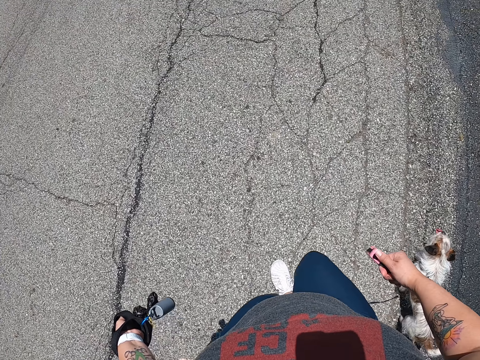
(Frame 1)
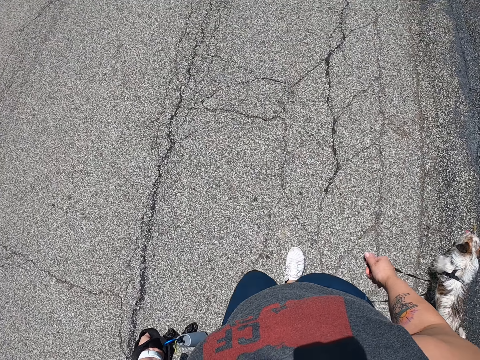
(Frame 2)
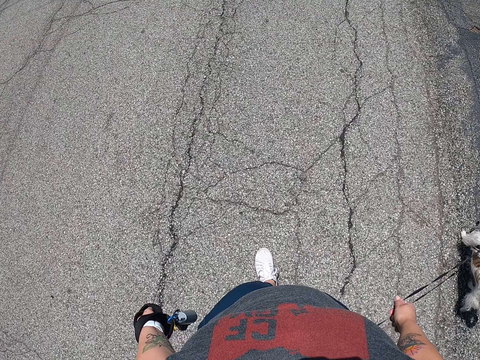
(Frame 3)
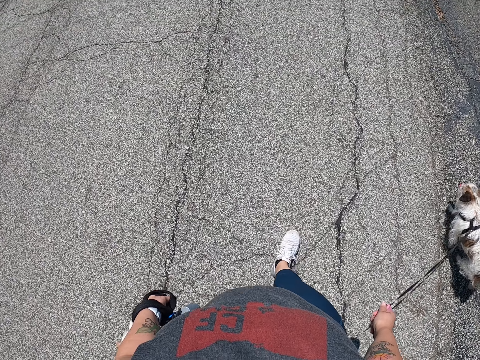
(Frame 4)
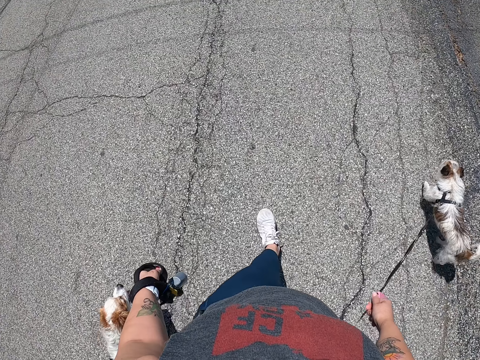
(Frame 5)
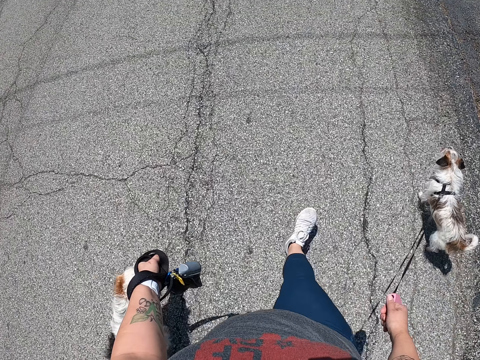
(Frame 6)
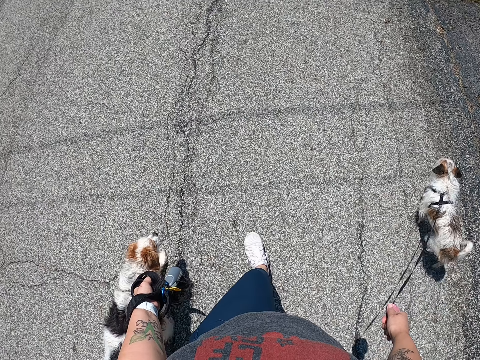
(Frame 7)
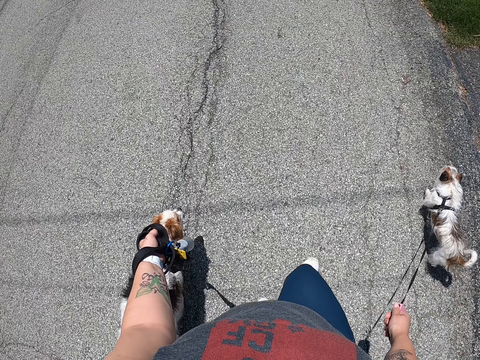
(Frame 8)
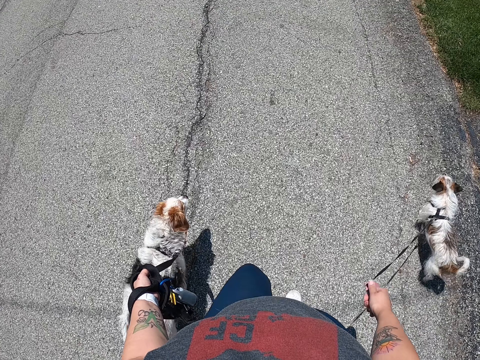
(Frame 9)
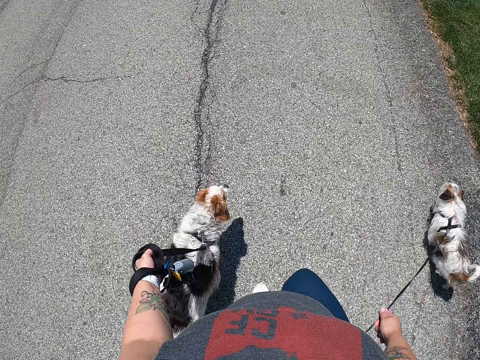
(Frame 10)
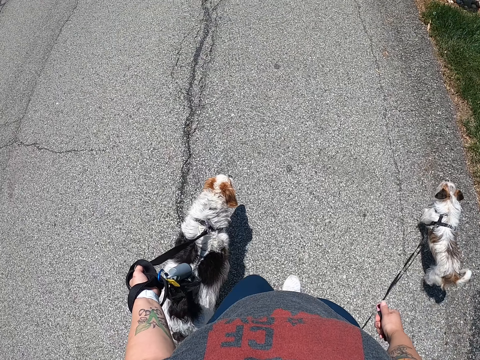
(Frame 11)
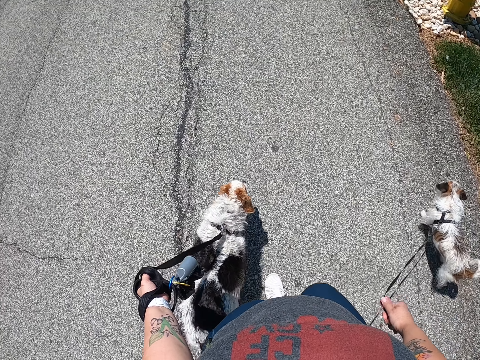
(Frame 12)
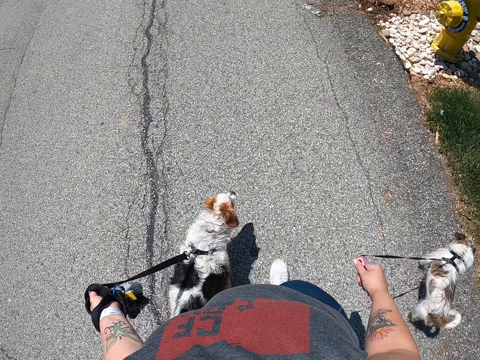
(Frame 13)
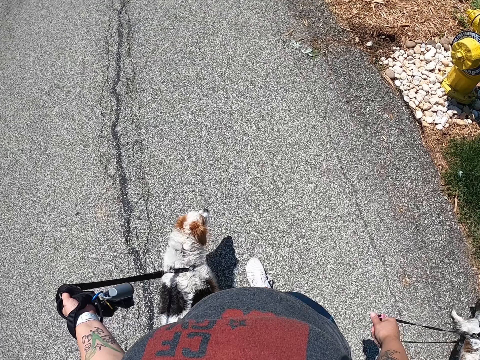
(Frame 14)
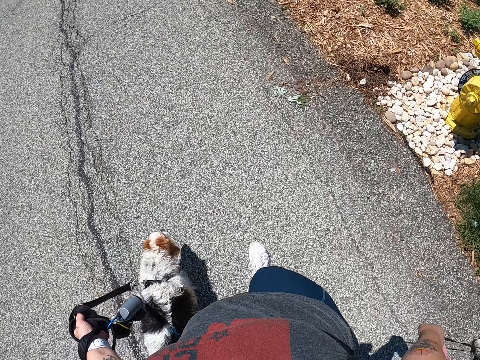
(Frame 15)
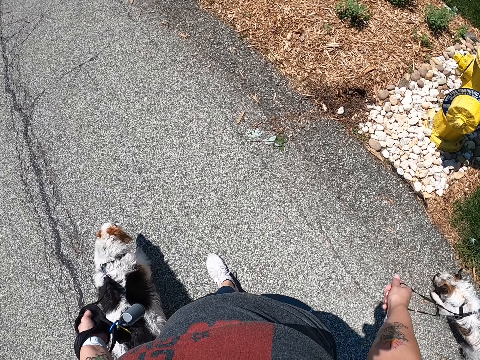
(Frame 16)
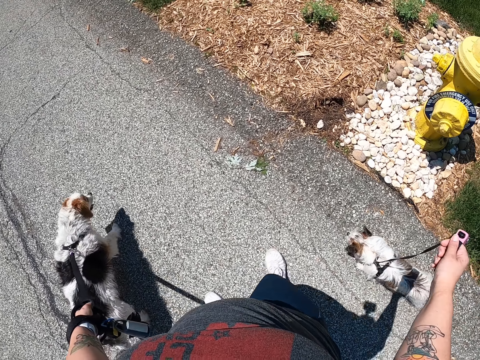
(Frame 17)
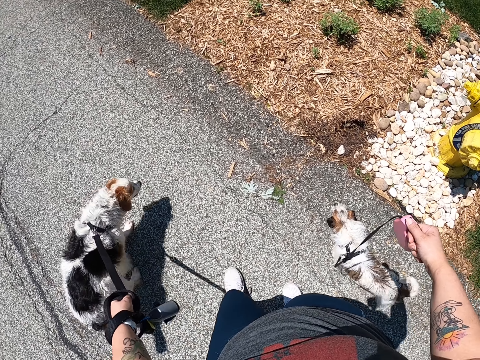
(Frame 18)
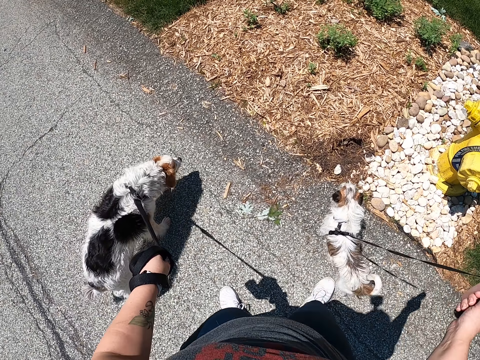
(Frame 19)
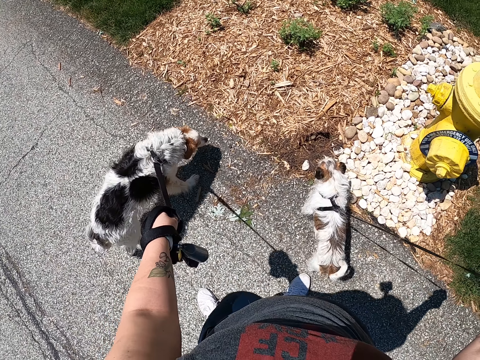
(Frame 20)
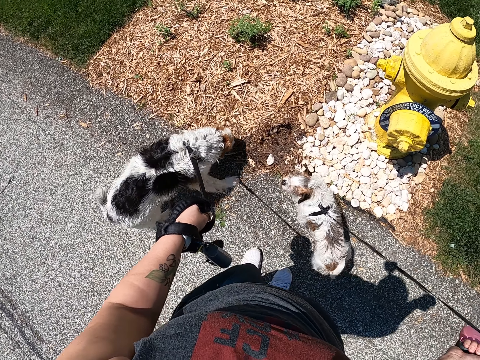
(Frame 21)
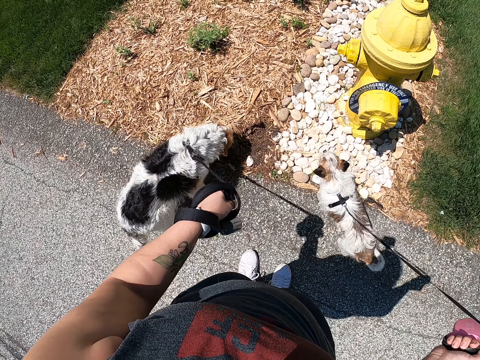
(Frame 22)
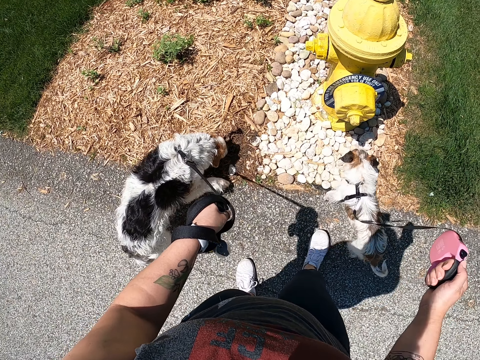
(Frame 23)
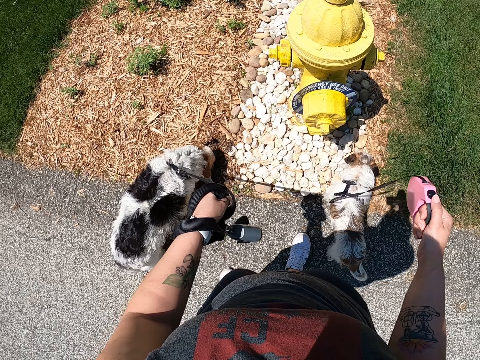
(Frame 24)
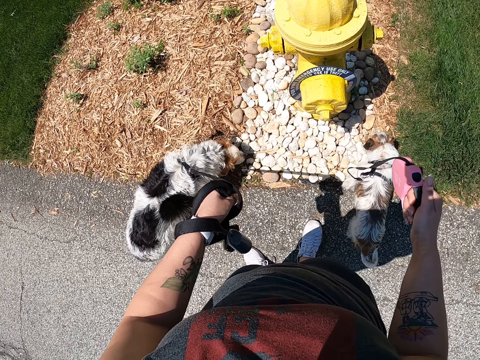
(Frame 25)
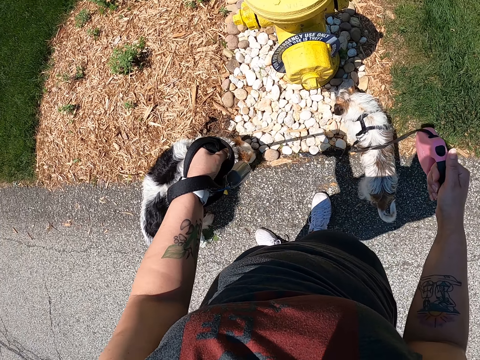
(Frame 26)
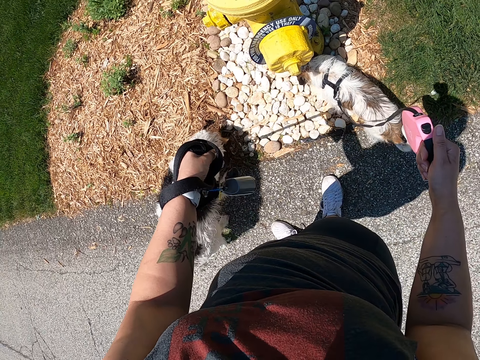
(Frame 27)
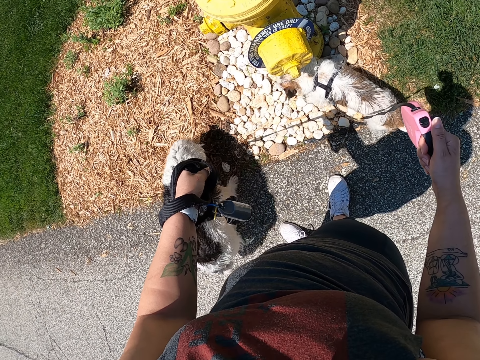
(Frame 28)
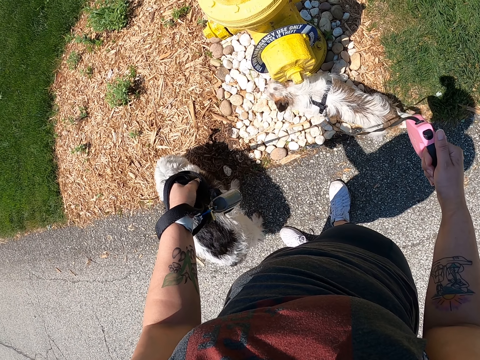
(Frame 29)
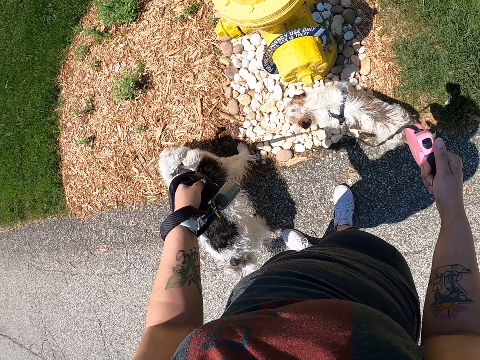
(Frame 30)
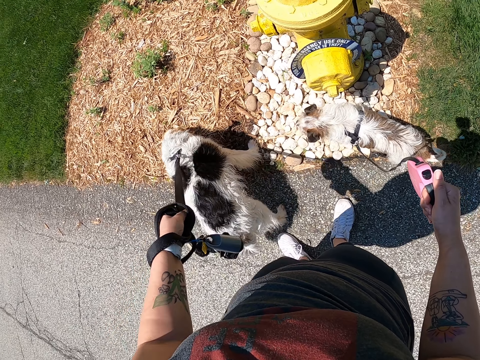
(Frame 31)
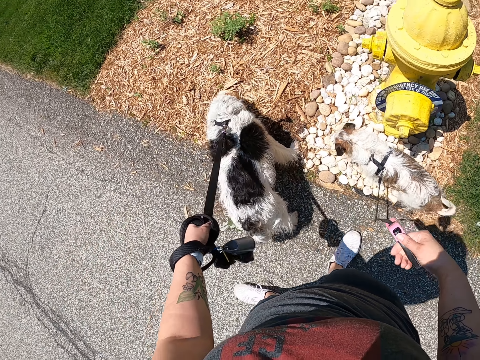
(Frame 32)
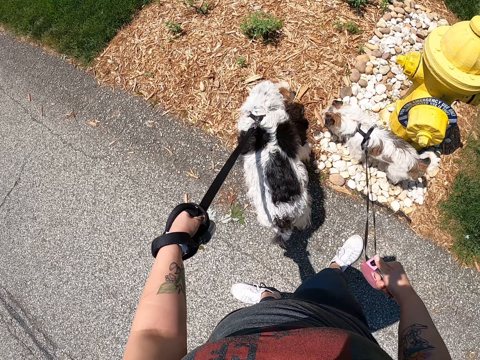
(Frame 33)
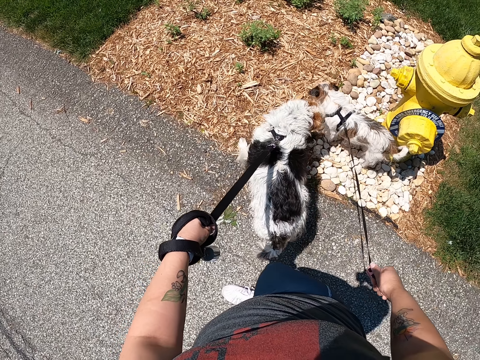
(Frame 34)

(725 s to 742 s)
The camera wearer stands by a fire hydrant with the dogs. She stops for a while.

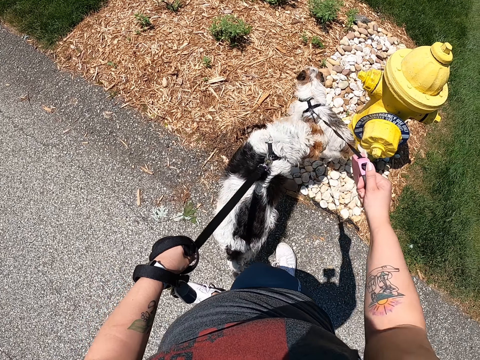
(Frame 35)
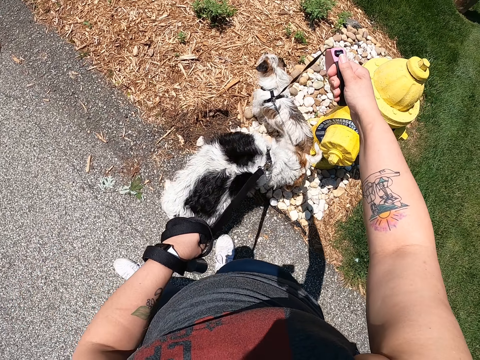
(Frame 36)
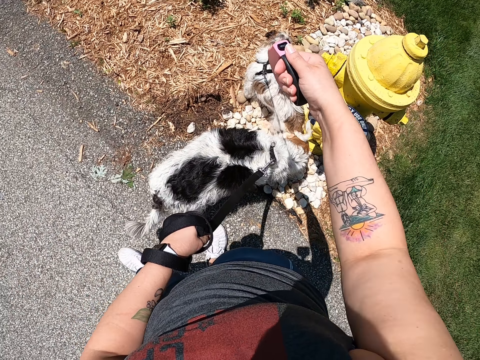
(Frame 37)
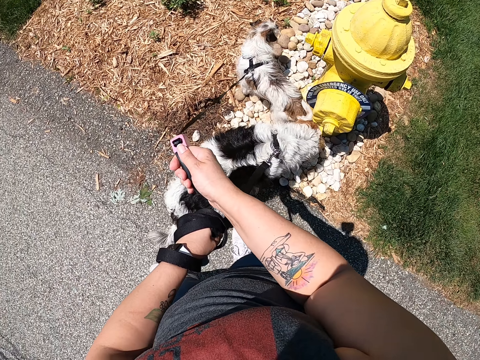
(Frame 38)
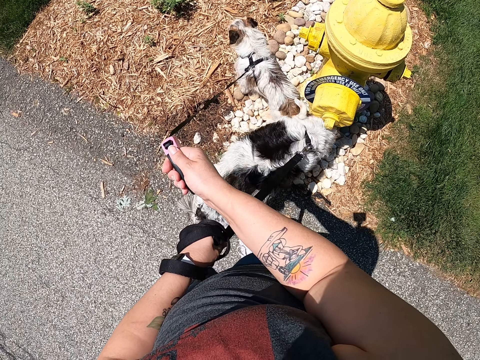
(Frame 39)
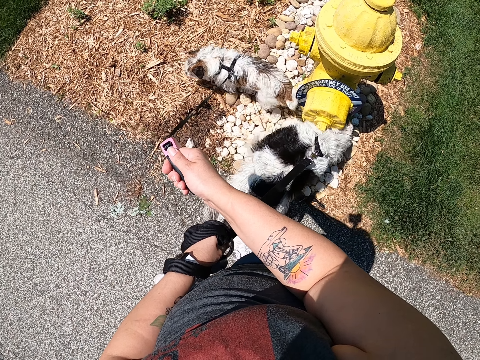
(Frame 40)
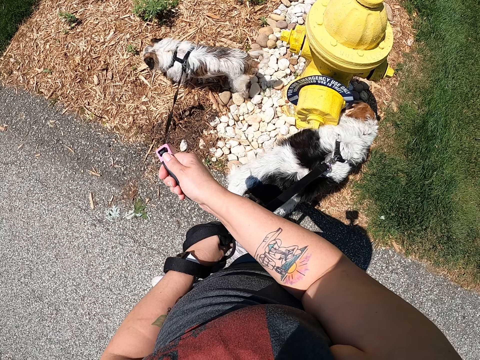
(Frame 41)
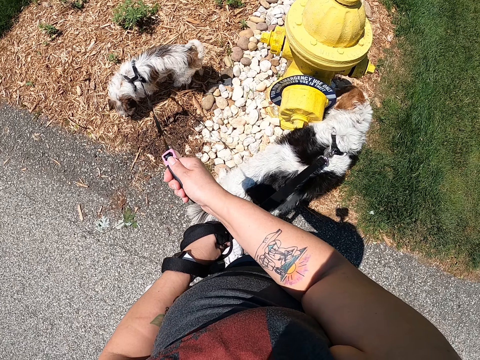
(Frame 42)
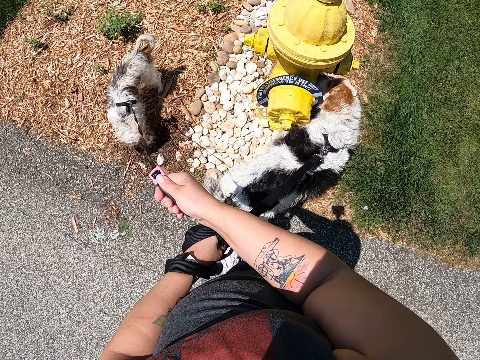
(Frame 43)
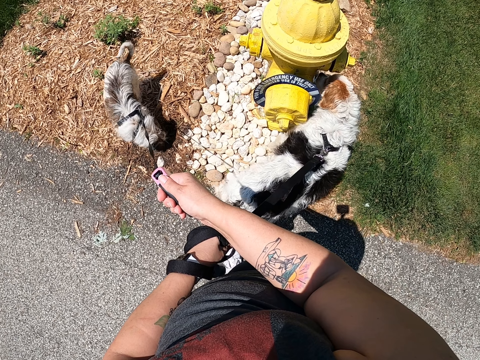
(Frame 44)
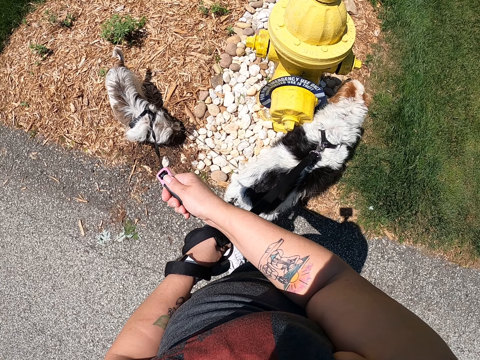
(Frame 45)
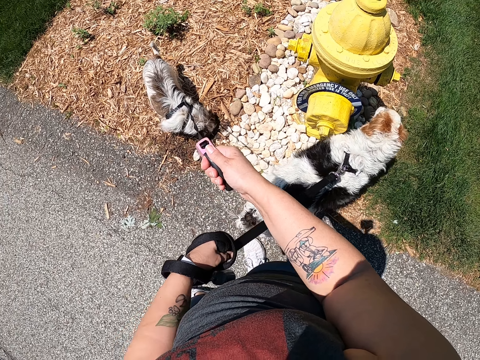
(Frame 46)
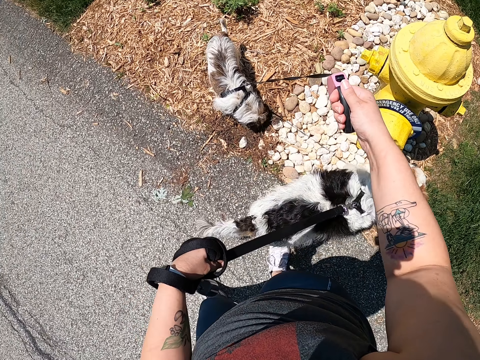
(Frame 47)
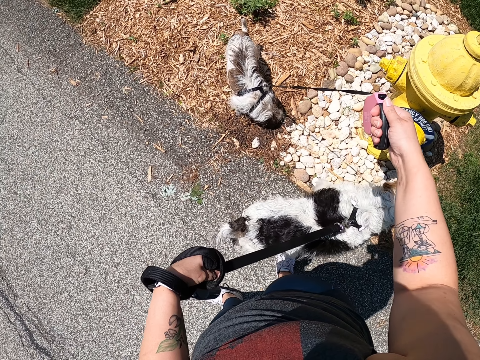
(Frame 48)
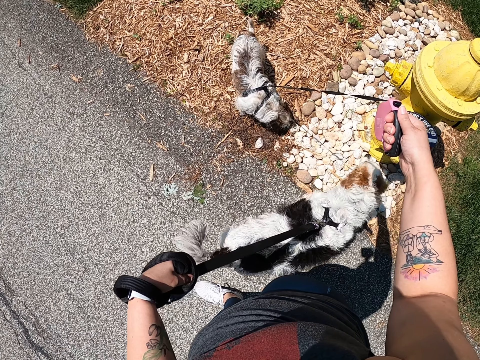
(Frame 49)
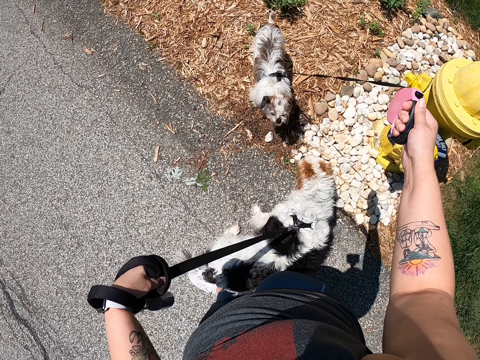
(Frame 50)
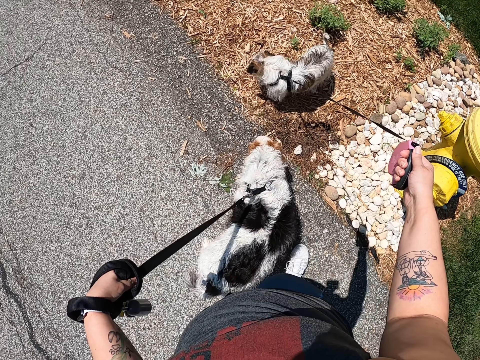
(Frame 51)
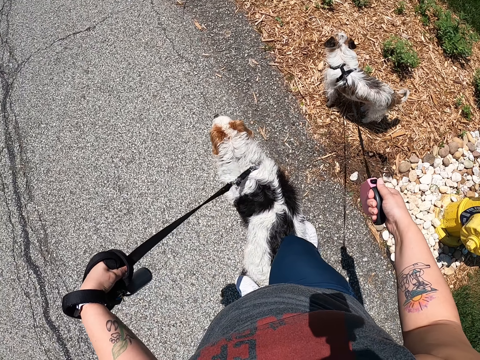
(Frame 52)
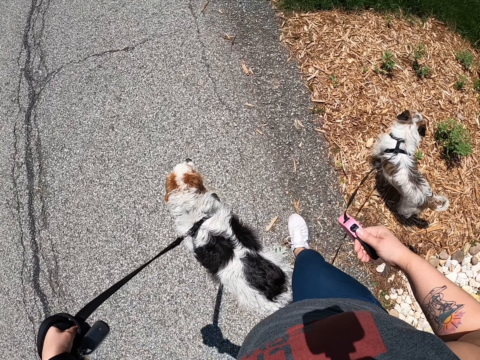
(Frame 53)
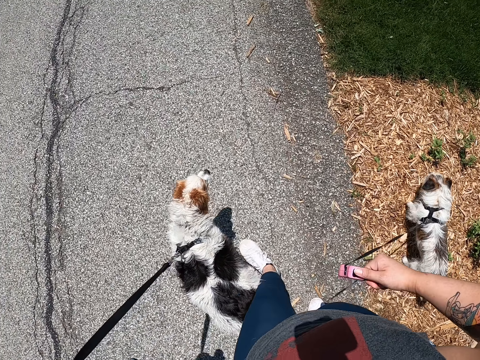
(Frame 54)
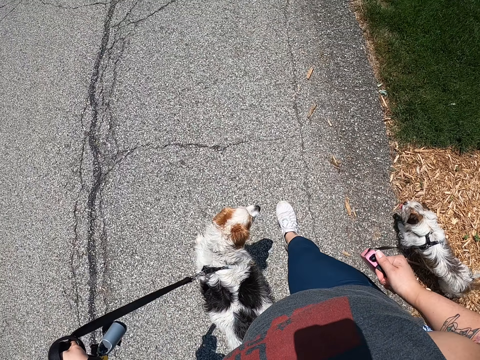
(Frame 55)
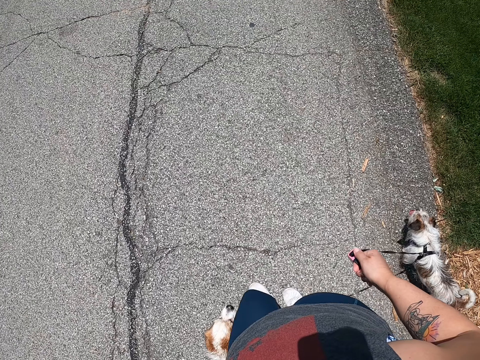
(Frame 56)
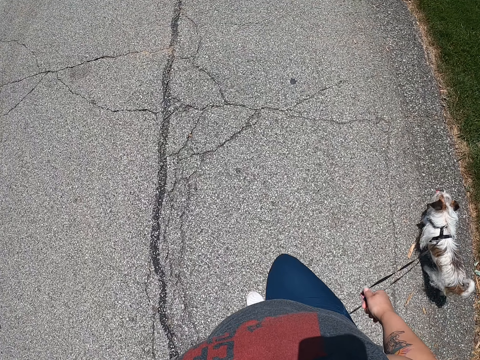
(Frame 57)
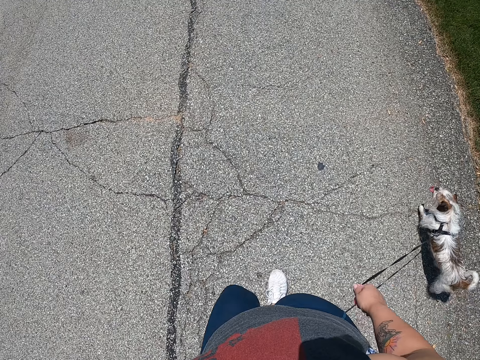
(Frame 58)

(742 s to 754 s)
The camera wearer adjusts the dog leash on her hands. She walks two dogs with the dog leashes on her hands.
